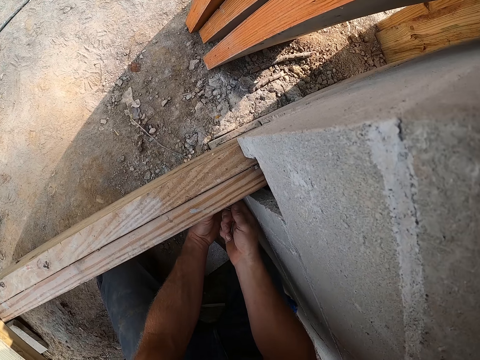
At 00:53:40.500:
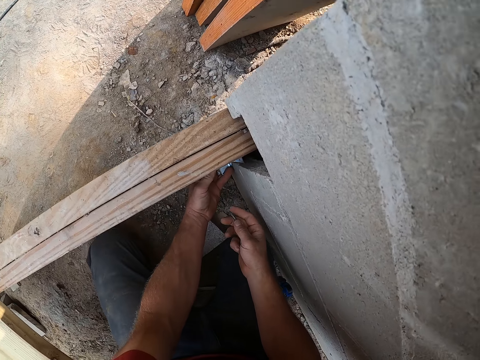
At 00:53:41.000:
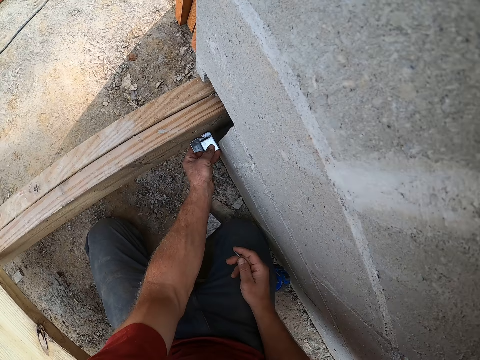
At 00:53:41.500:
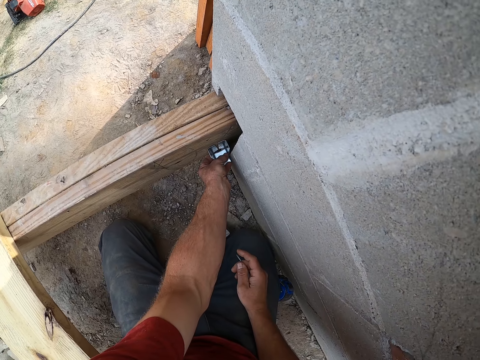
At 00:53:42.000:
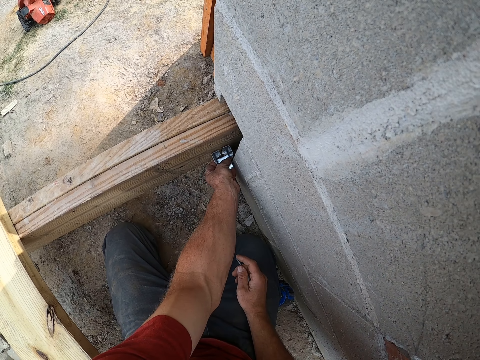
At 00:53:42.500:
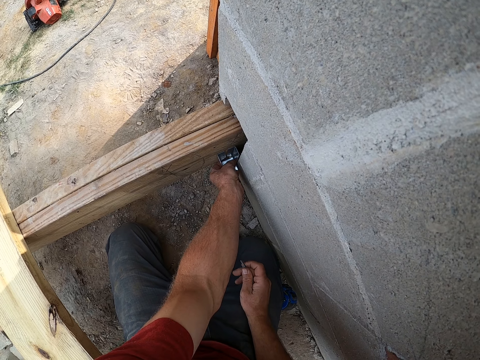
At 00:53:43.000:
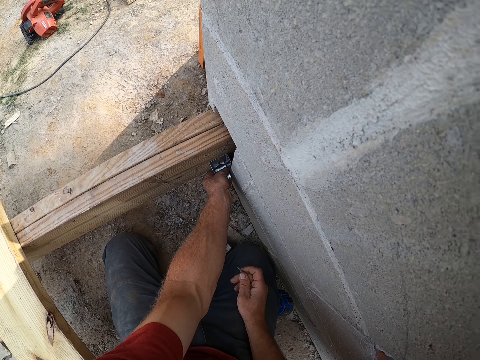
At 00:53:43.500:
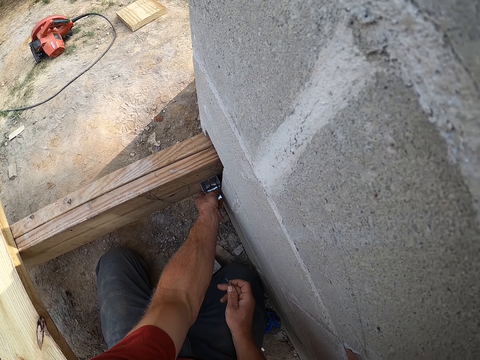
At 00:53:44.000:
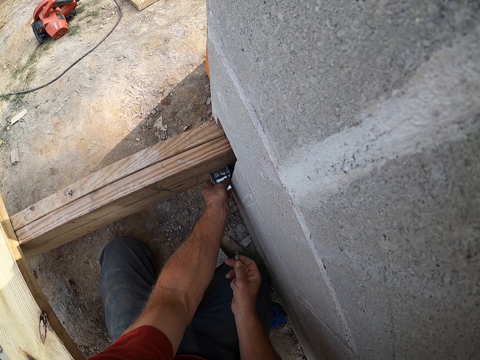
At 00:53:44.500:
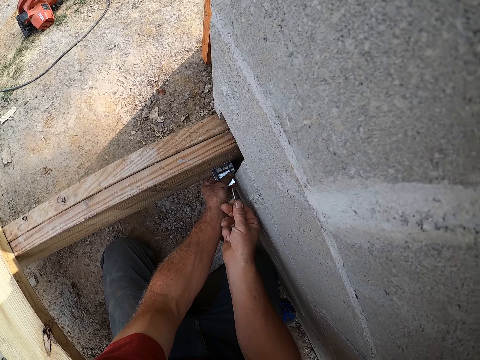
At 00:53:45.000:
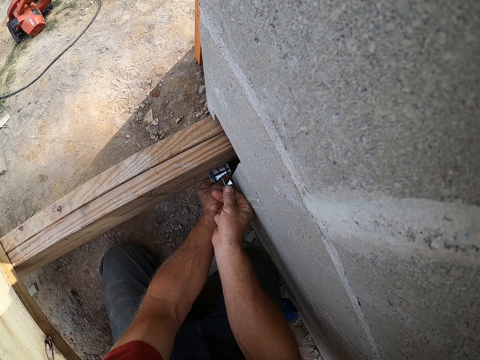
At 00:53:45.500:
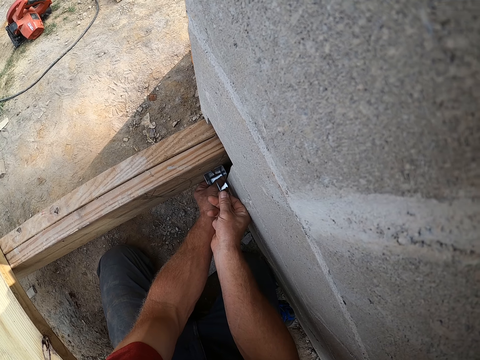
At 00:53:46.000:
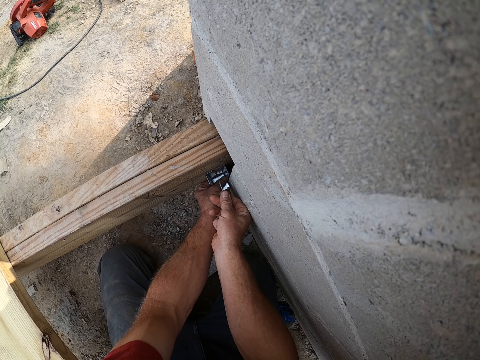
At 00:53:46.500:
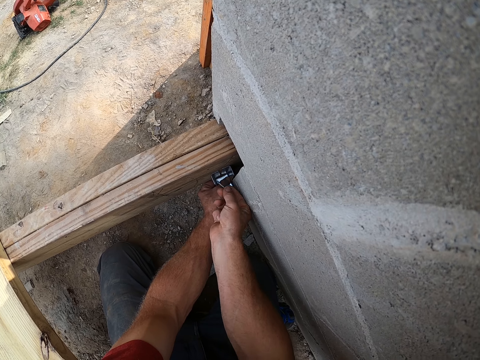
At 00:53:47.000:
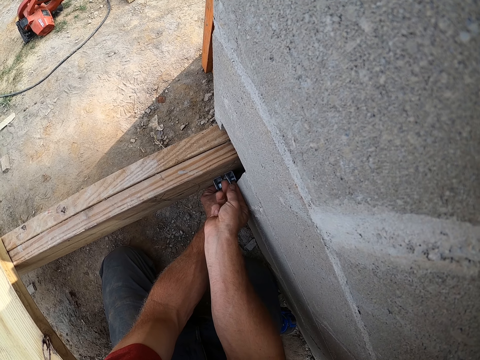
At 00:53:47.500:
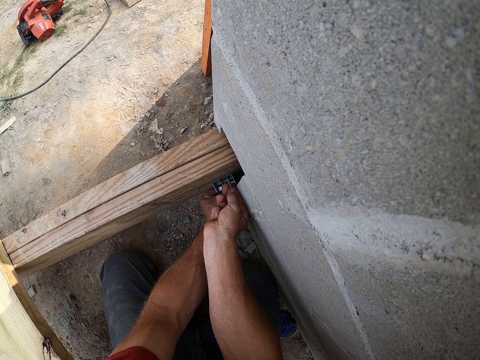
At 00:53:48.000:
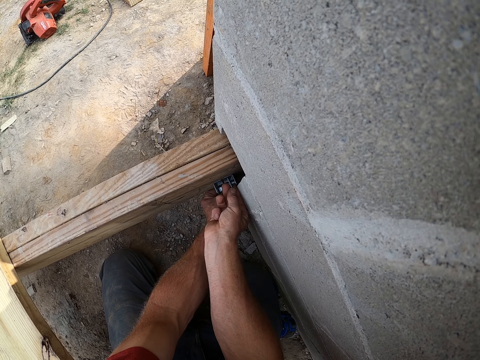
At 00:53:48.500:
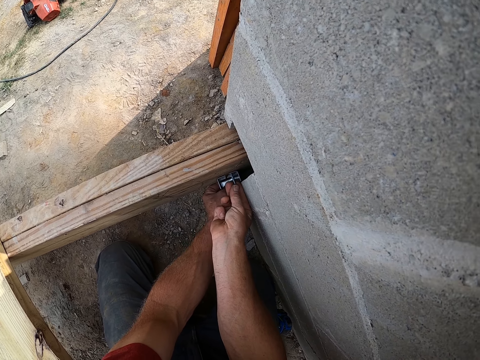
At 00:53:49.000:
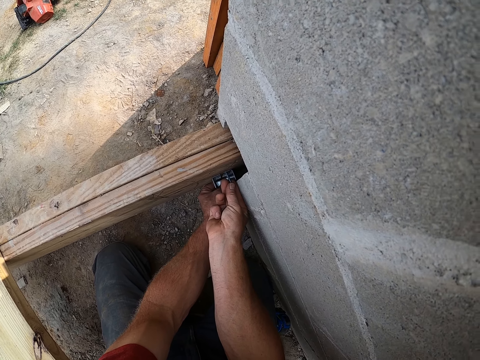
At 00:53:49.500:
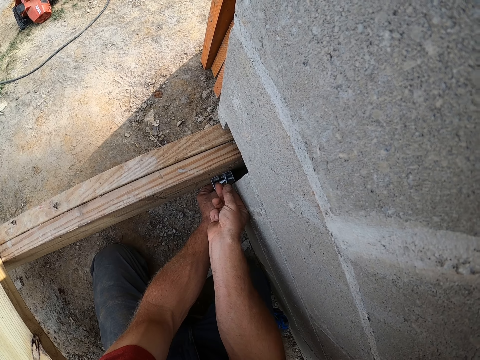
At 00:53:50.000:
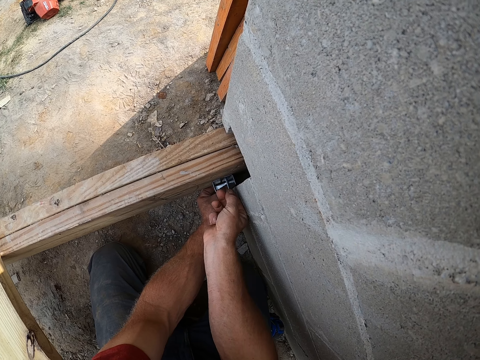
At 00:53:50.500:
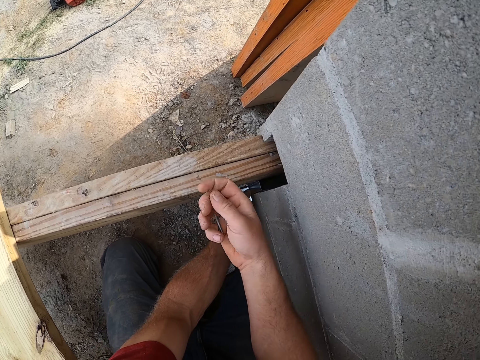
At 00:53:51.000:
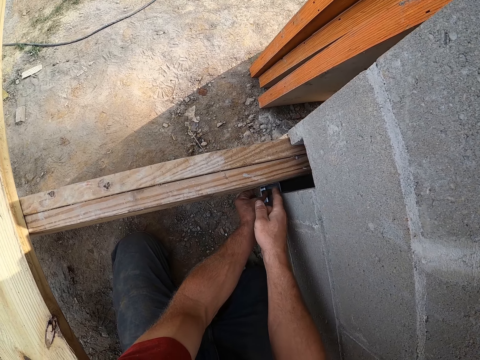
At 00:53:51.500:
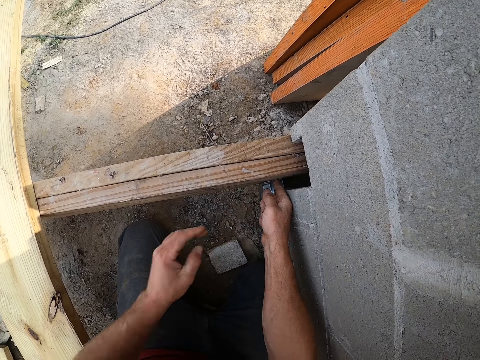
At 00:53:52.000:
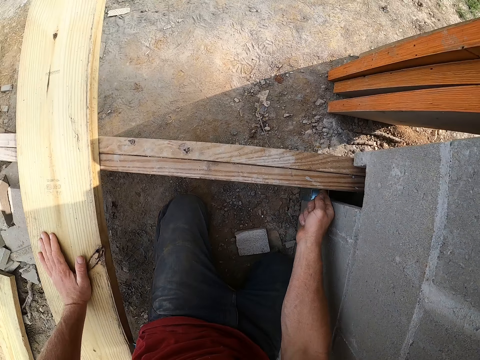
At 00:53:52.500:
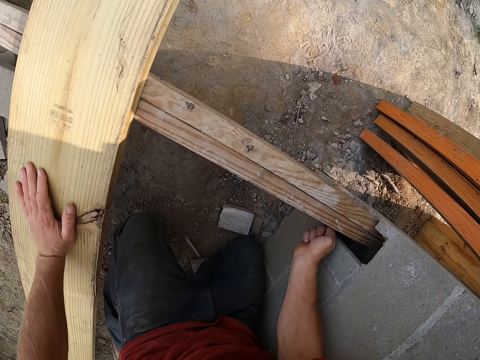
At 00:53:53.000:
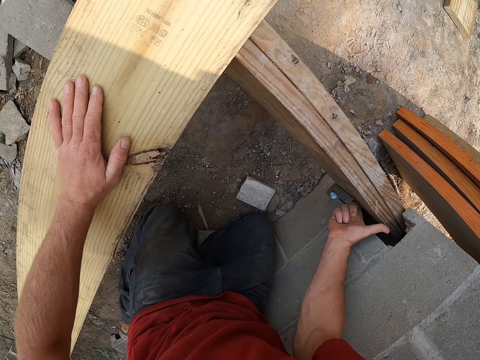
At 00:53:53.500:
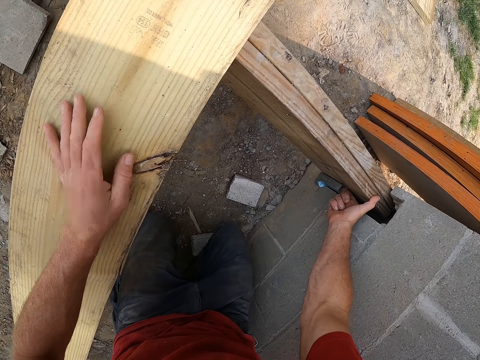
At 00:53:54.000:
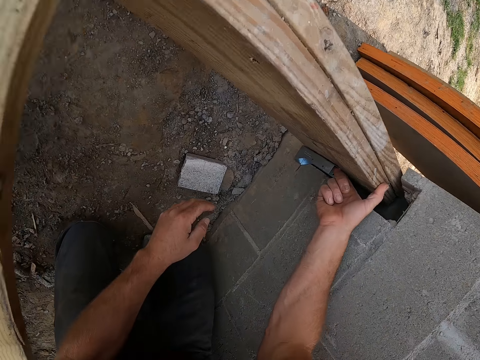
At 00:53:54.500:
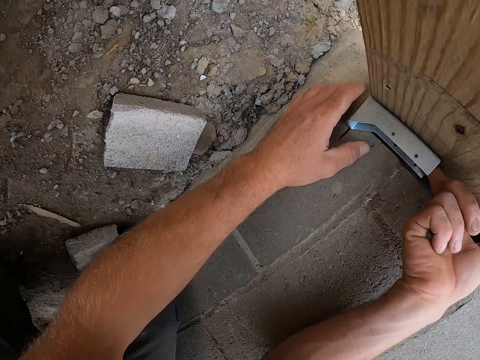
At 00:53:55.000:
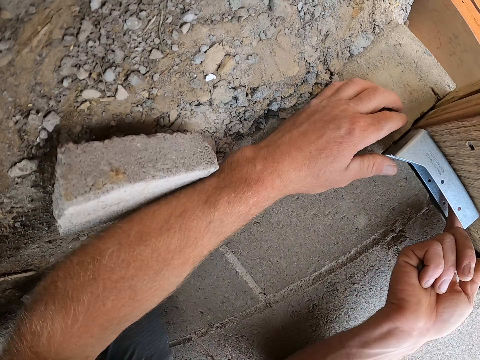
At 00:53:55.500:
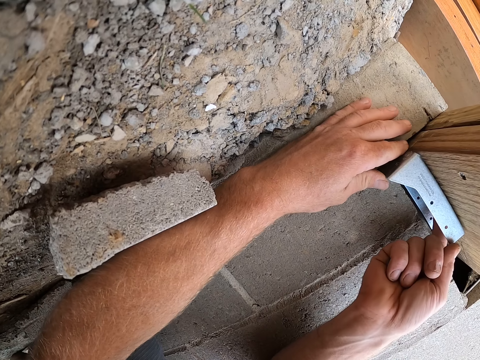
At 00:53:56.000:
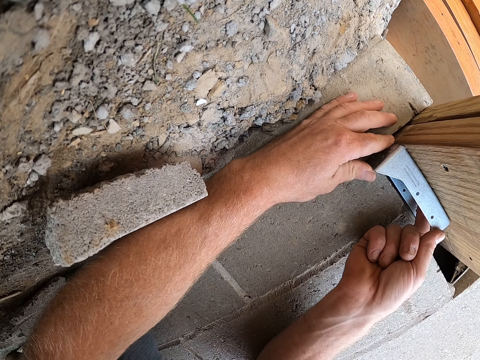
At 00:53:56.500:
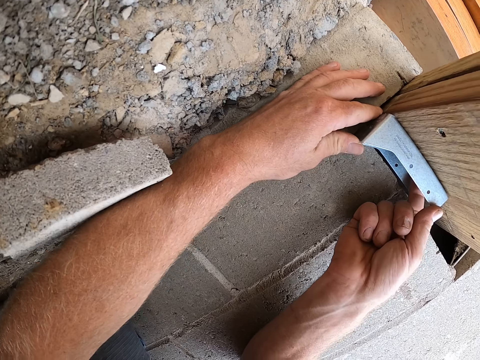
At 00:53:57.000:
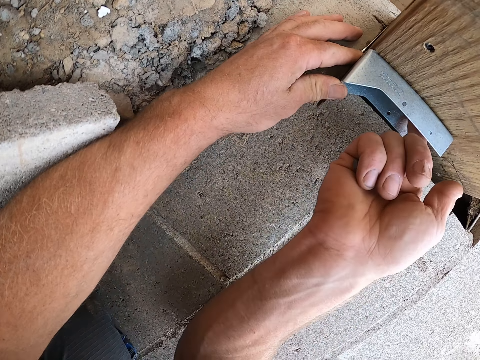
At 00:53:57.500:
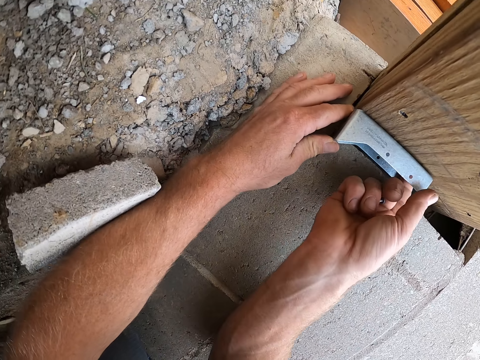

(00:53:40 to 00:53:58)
The camera wearer positions a nail on the screw brace or hinge. They remove the nail on the screw brace. They touch the wooden rail with the left hand, move with the knees and bend down. They adjust the screw brace on the wooden frame. They look at the hinge.

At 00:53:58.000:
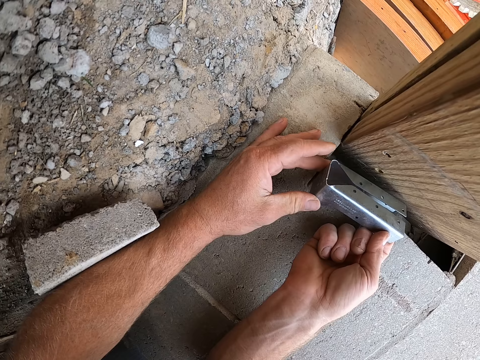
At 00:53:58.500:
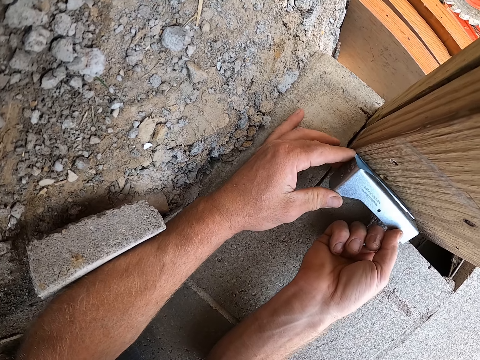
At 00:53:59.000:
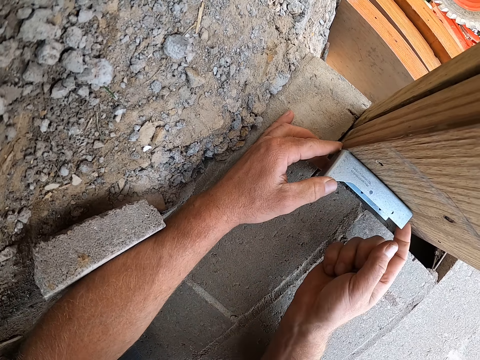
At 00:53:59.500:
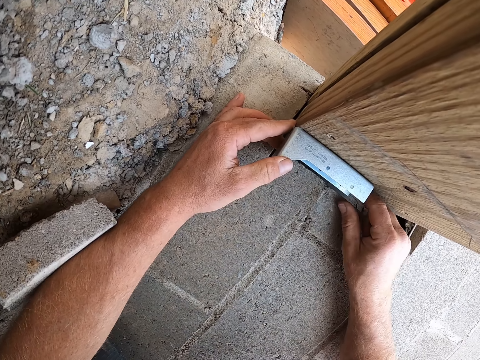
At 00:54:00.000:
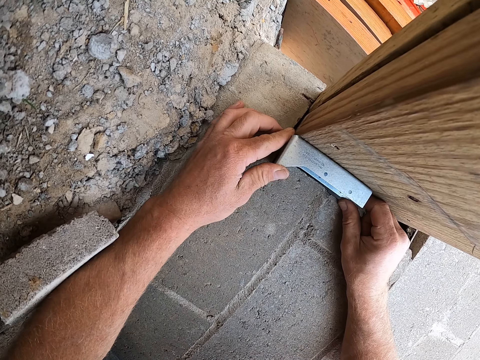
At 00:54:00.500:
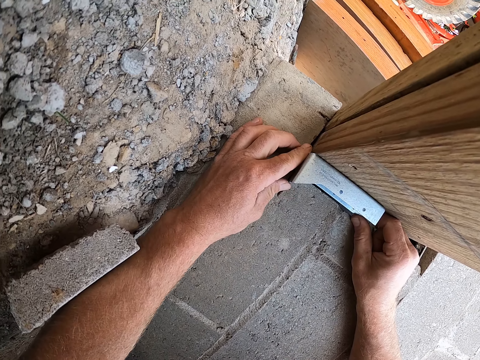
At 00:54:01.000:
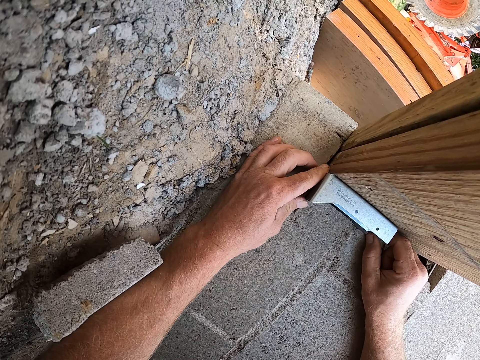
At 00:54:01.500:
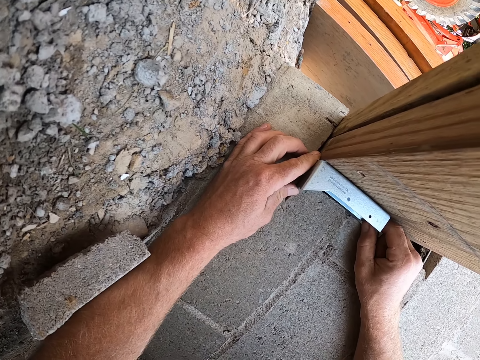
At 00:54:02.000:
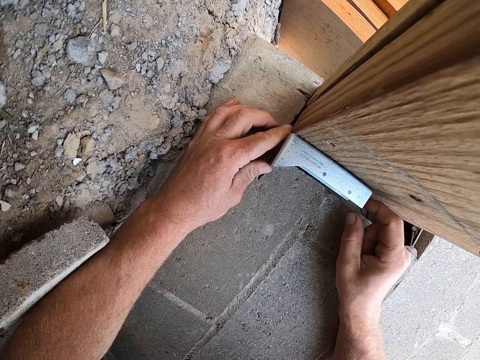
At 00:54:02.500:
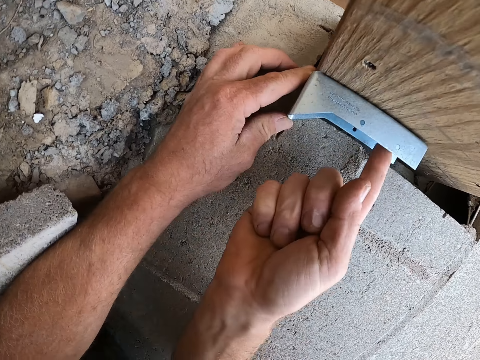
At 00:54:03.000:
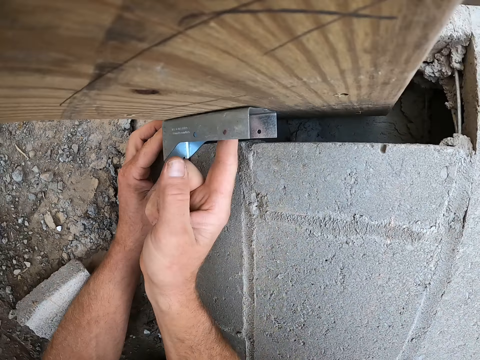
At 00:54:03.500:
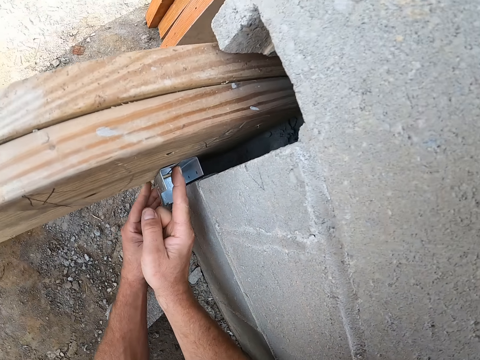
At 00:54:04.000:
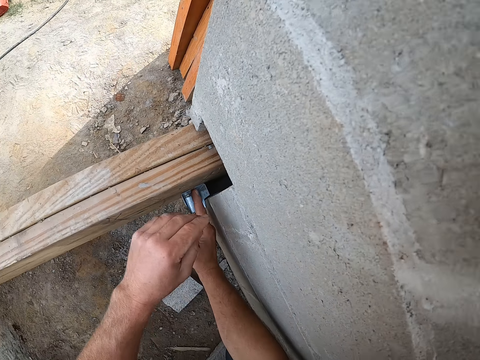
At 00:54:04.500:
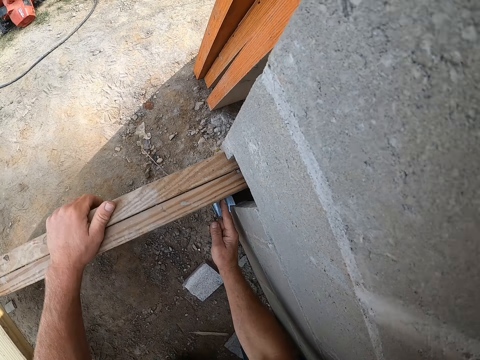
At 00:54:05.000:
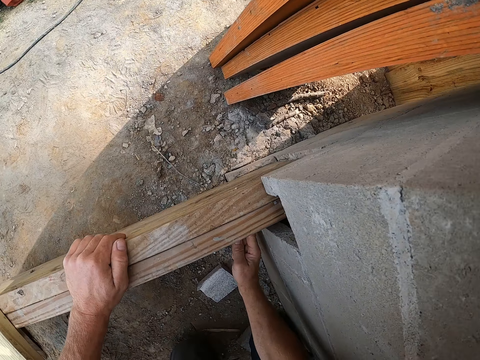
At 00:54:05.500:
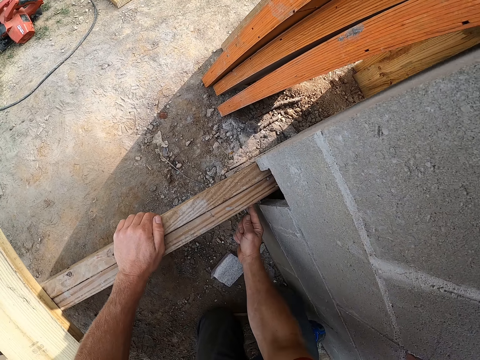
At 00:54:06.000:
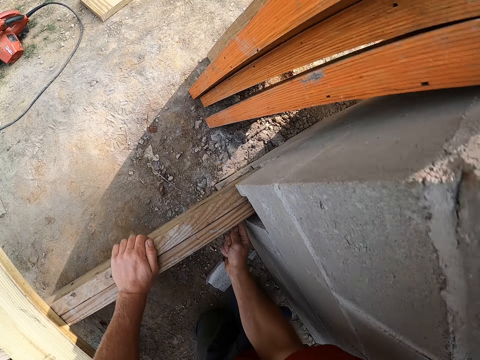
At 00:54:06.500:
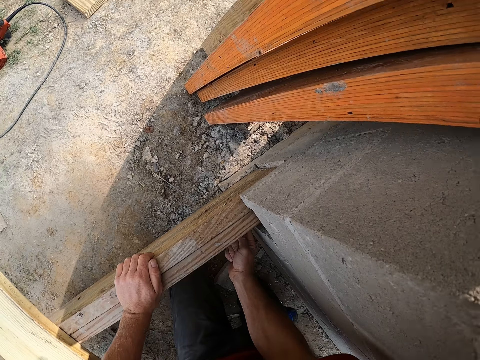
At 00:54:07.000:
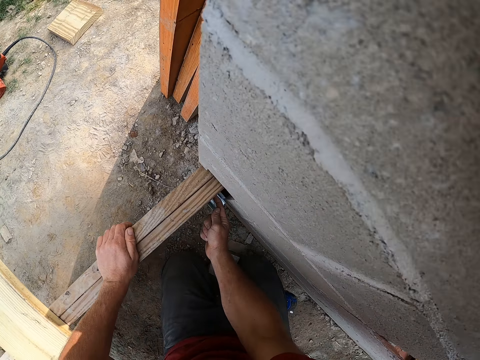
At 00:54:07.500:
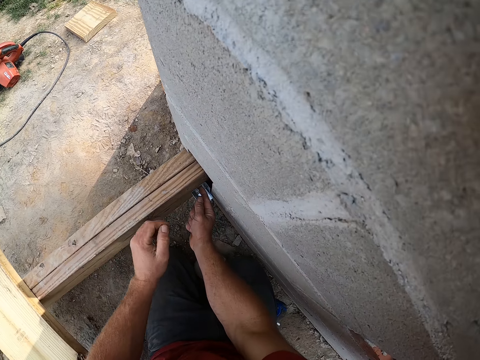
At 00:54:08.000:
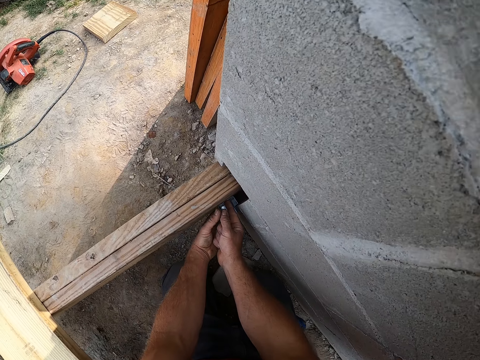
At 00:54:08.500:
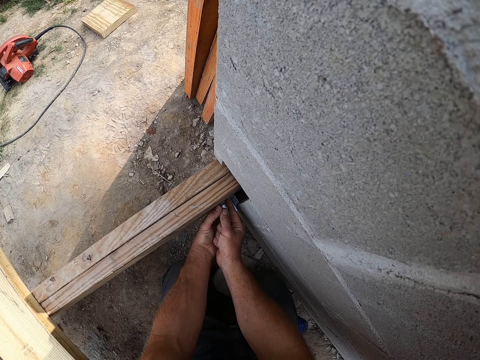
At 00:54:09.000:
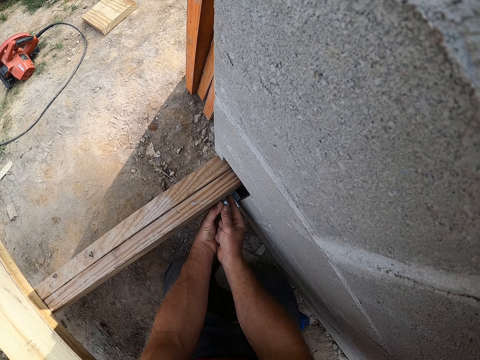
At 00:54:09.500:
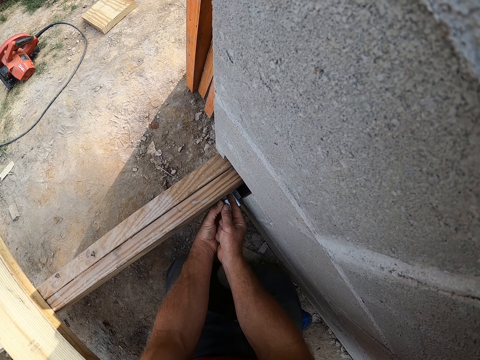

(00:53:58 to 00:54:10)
The camera wearer adjusts the hinge.
